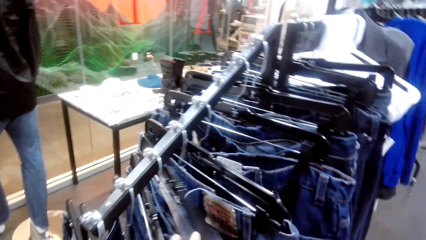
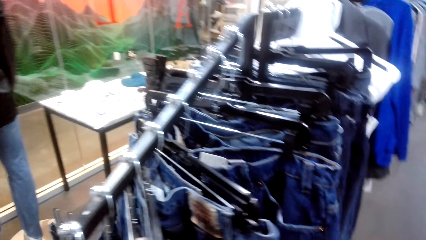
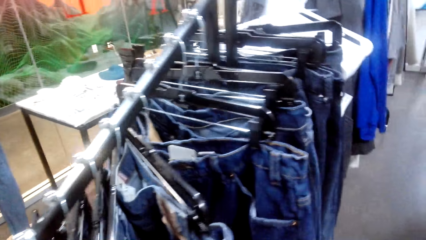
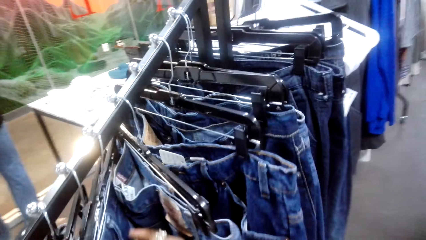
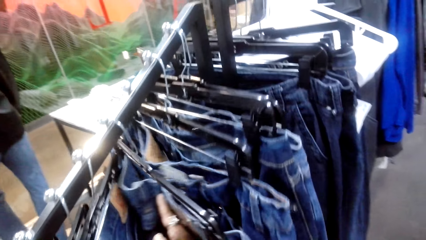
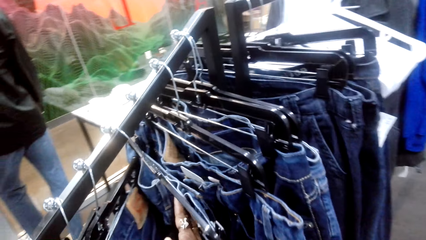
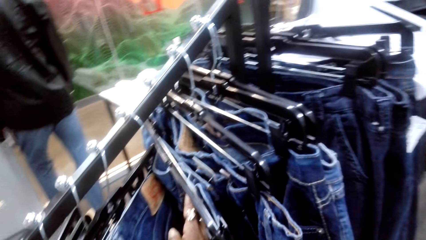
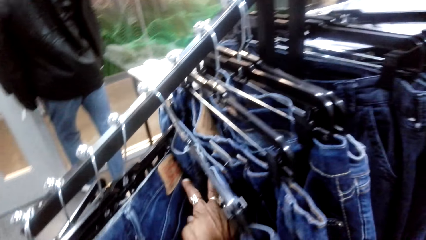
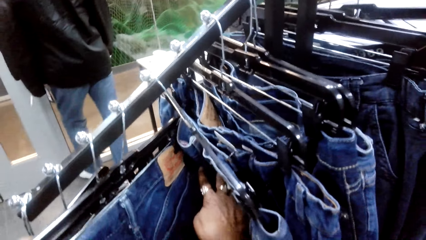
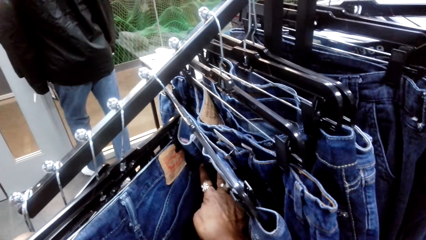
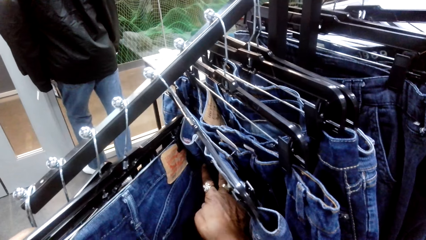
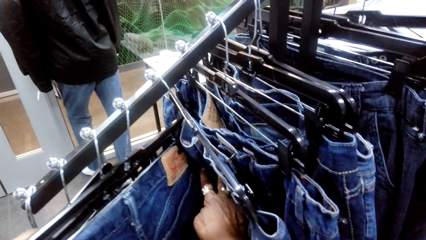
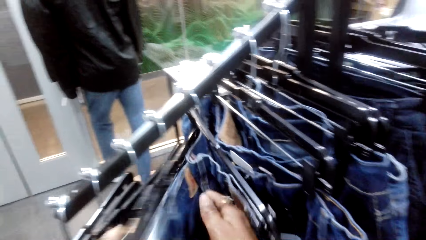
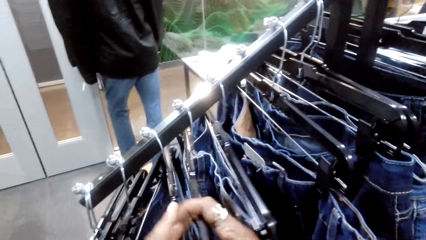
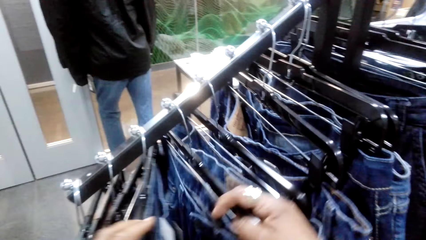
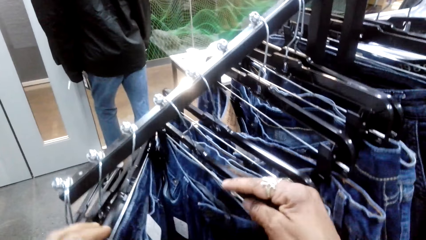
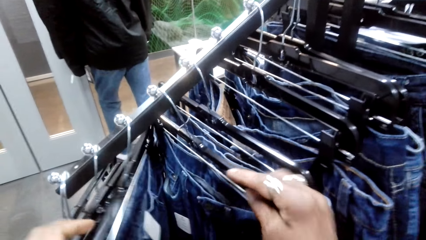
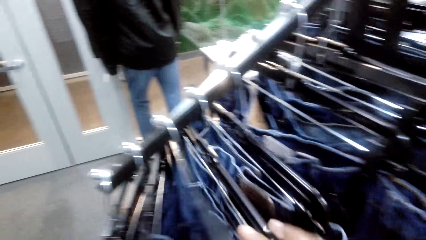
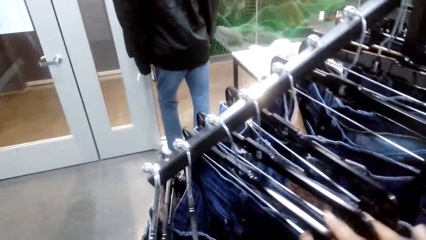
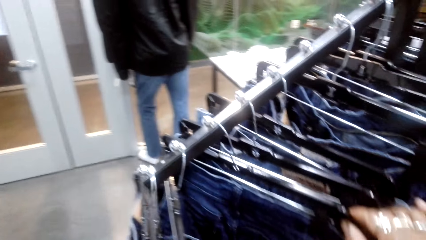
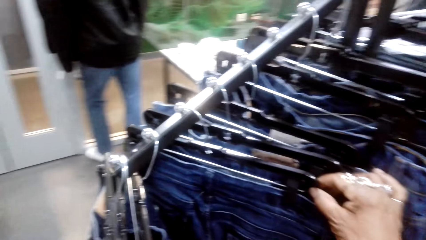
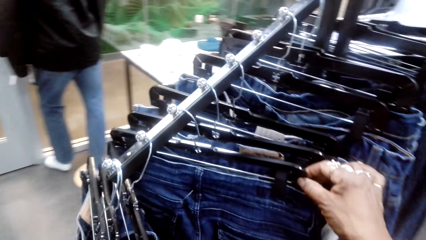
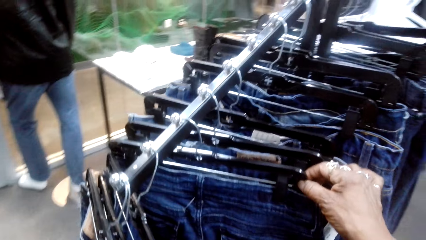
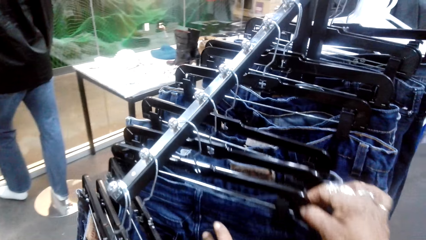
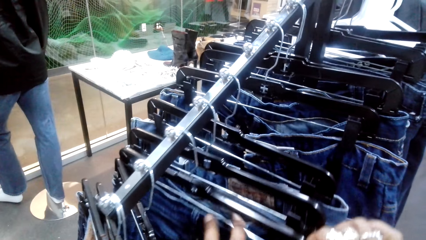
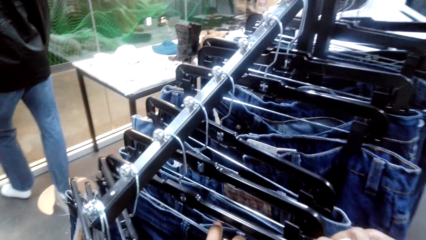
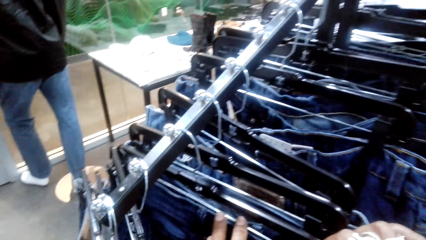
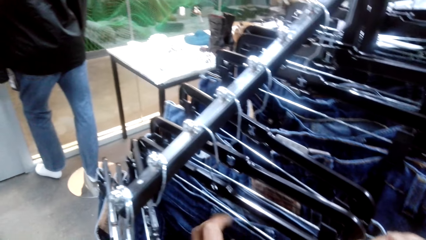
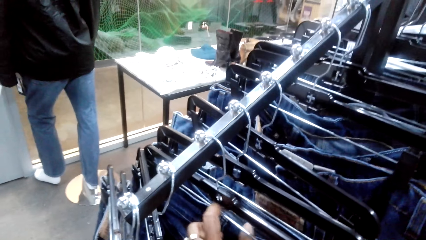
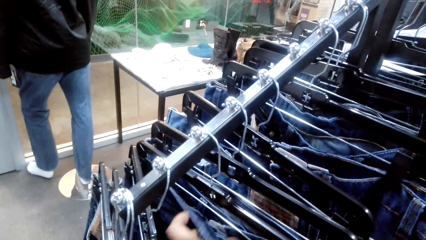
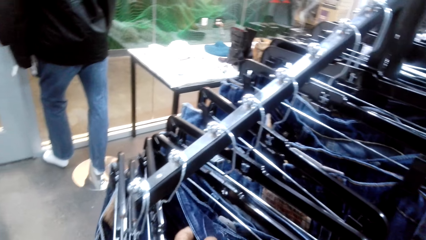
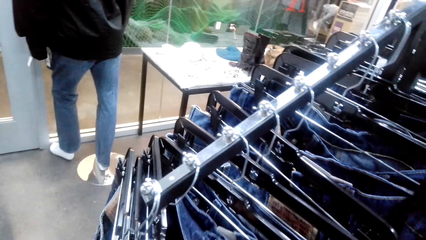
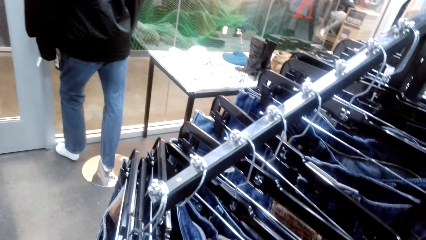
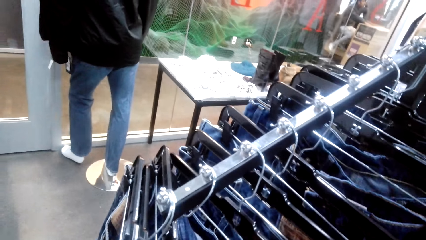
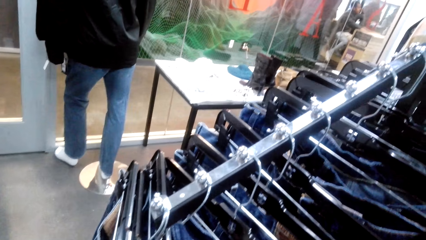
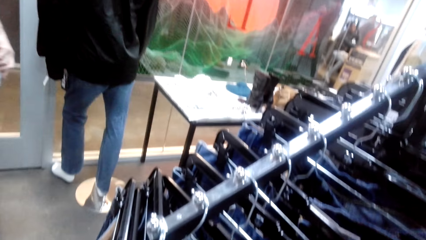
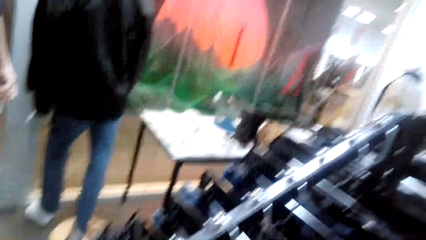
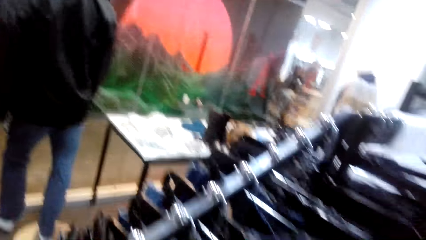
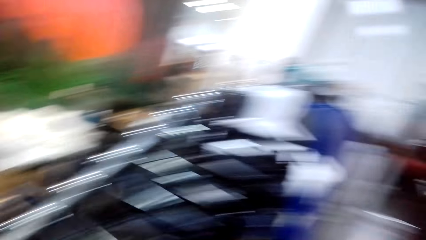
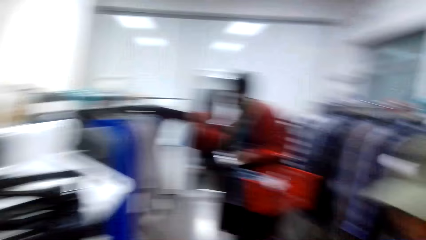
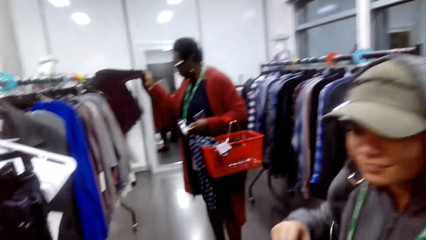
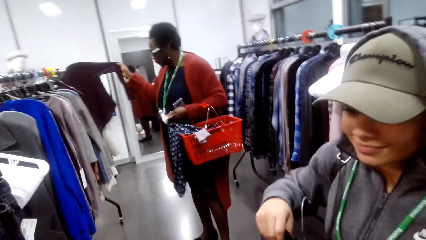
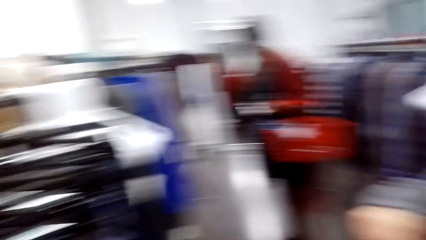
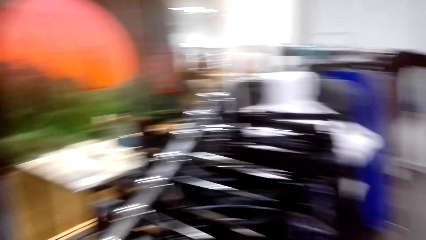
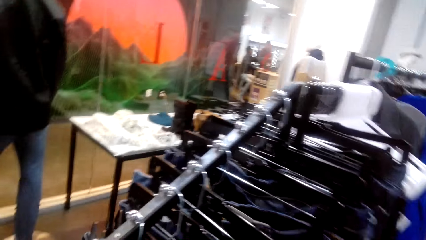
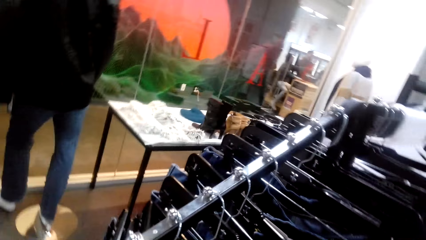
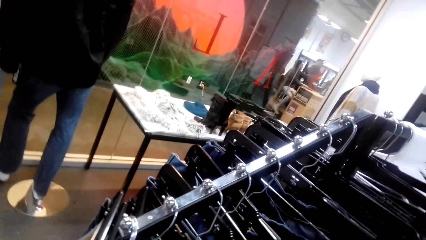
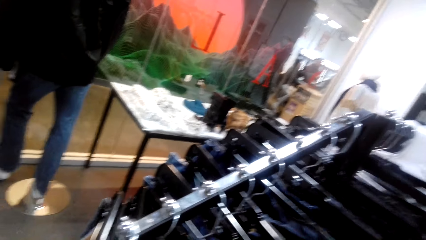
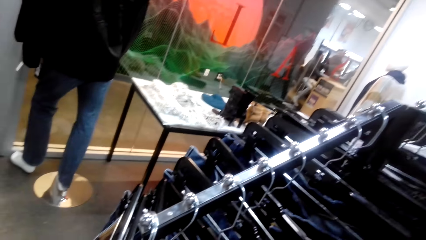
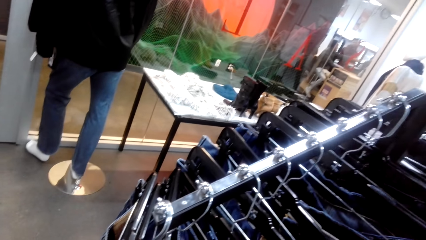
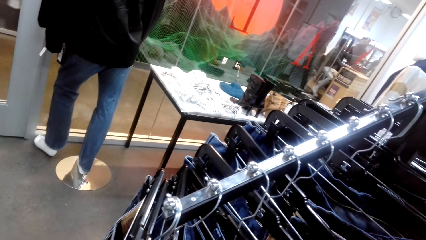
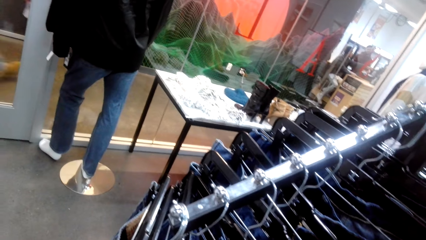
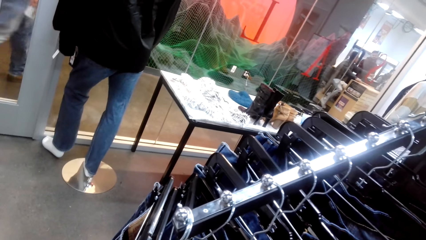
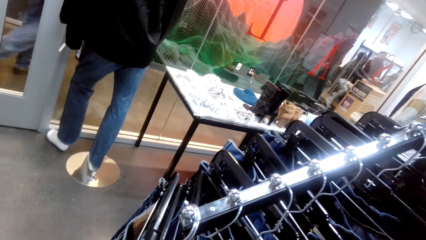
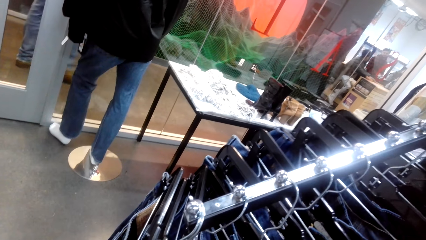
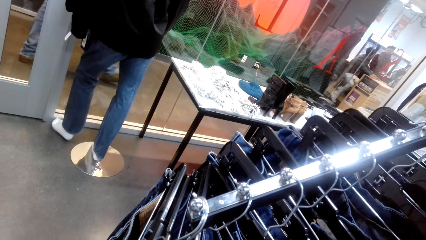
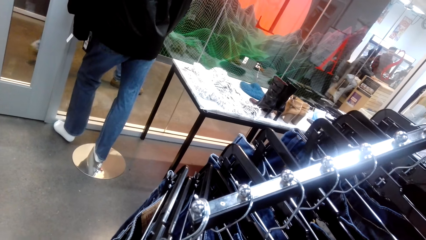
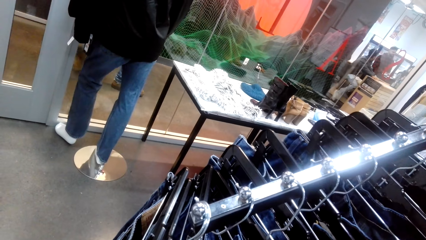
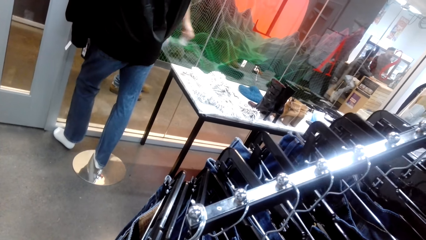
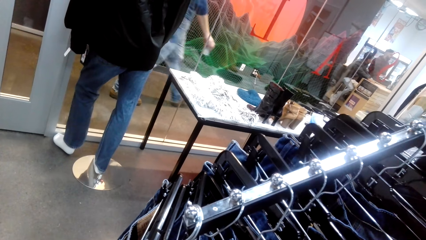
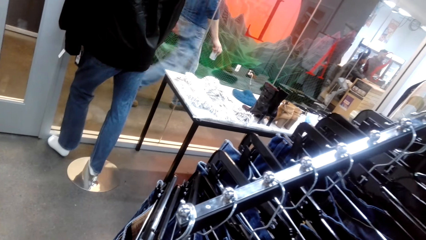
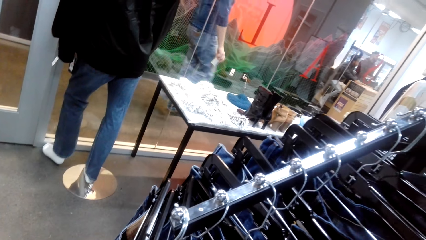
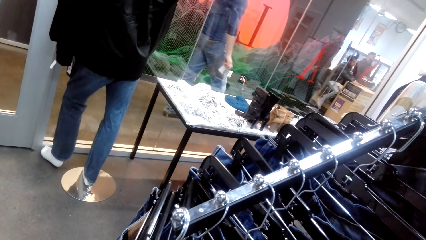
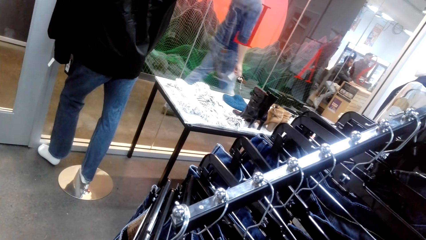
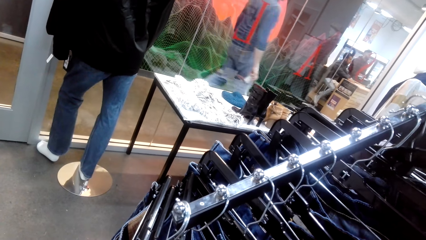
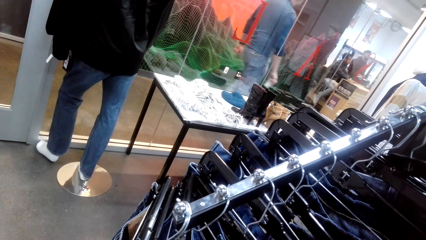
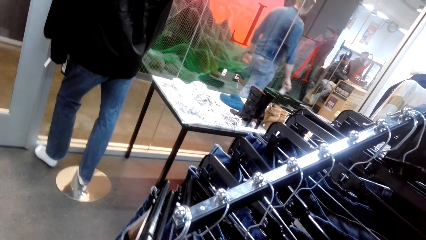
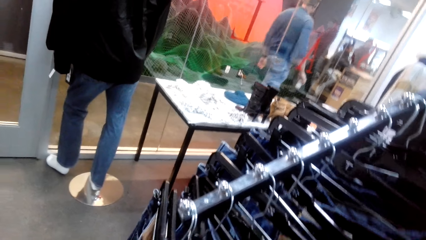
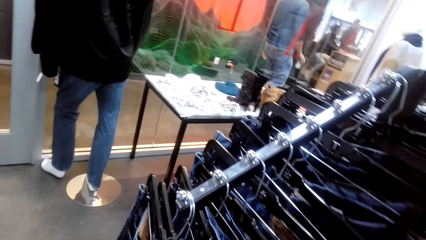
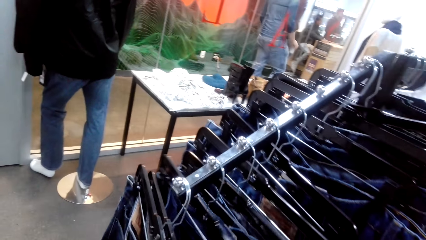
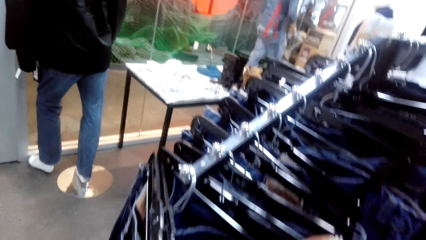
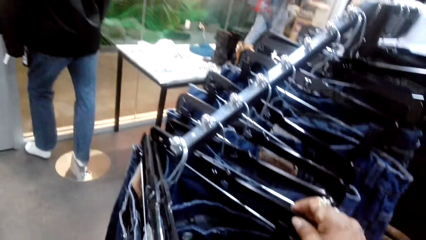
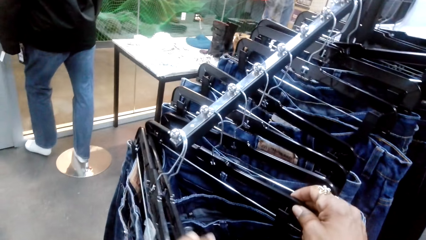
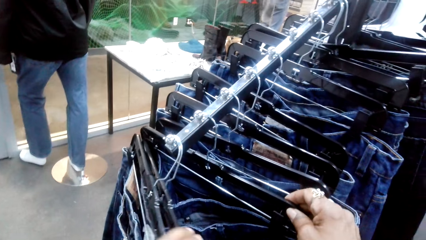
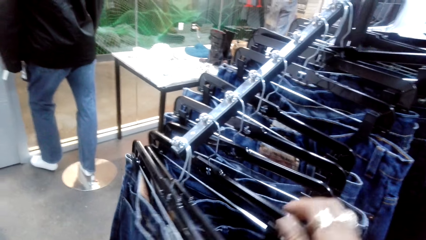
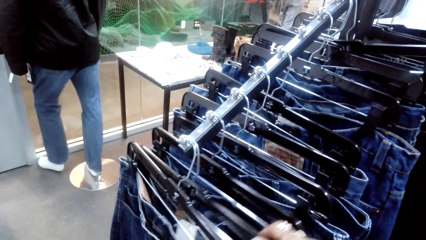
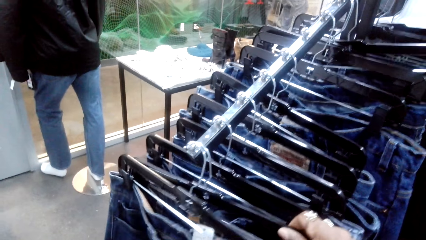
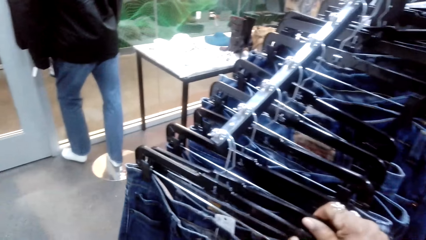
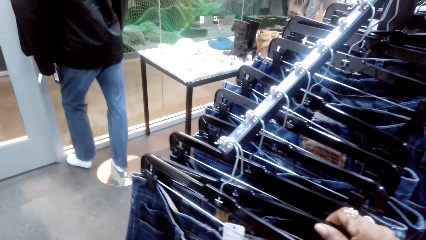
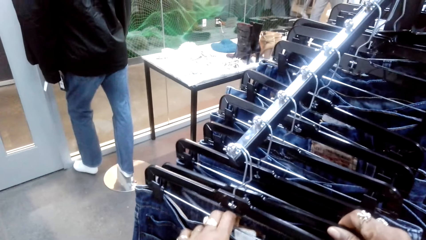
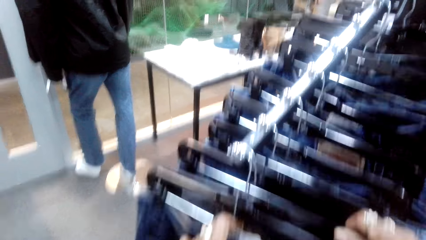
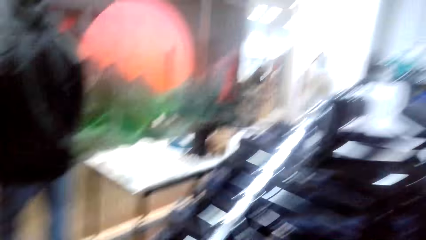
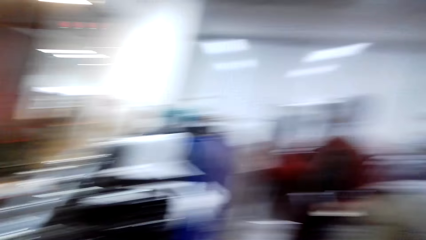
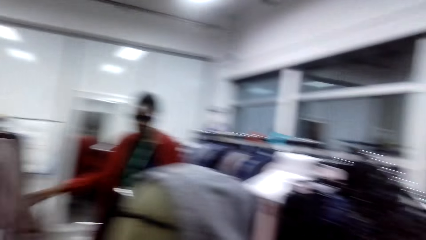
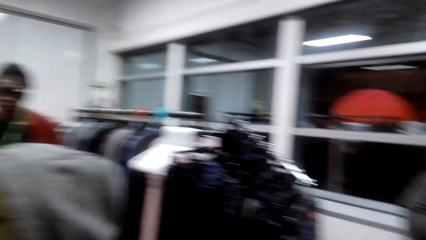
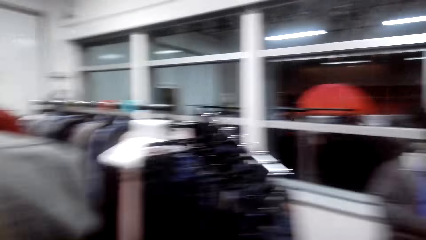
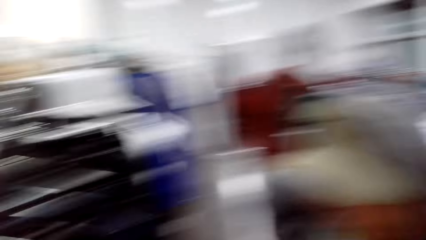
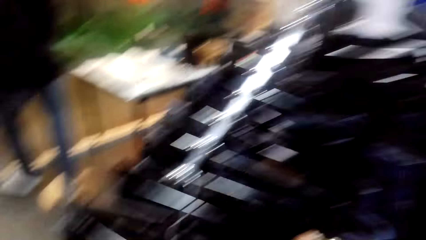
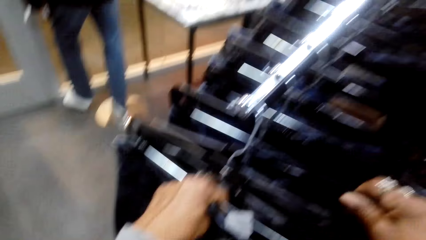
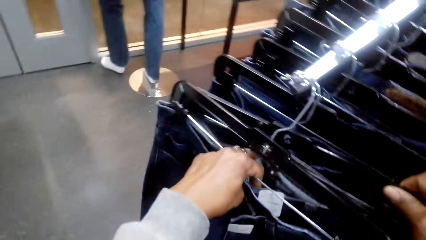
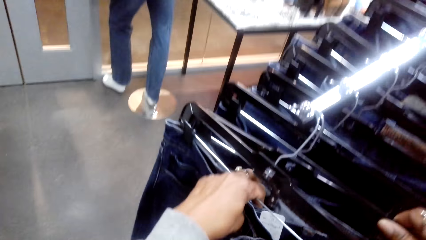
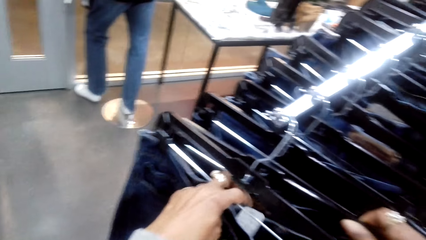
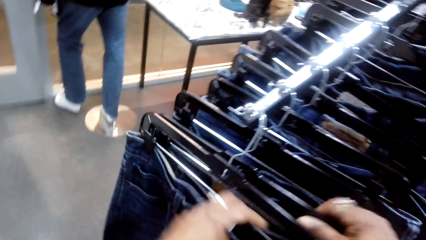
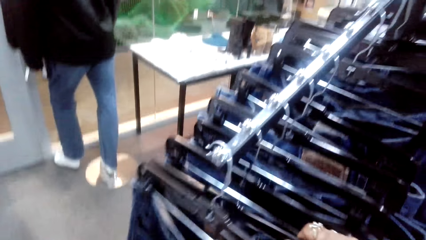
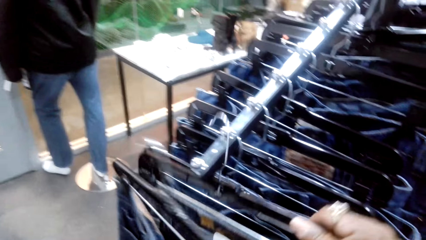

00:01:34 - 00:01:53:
The camera wearer looks around. He turns his head. He touches the jeans, checks clothes on the clothes rack, removes the jeans from the hanger stand and looks around.
